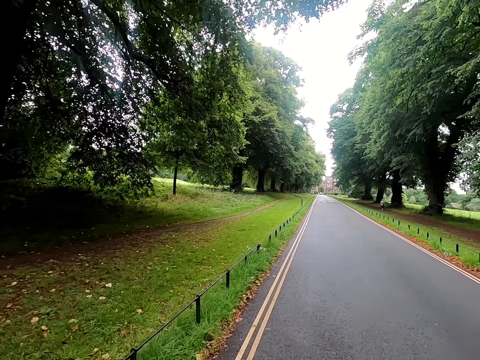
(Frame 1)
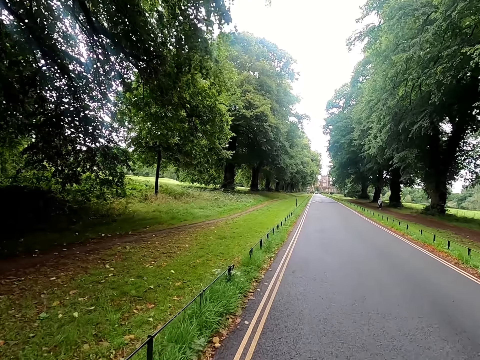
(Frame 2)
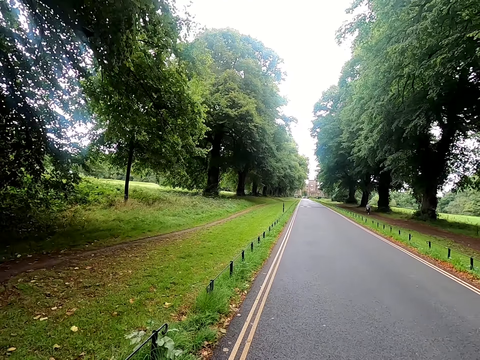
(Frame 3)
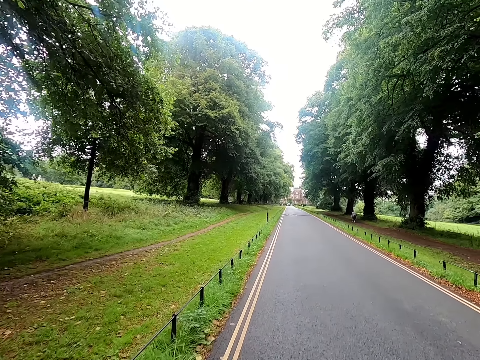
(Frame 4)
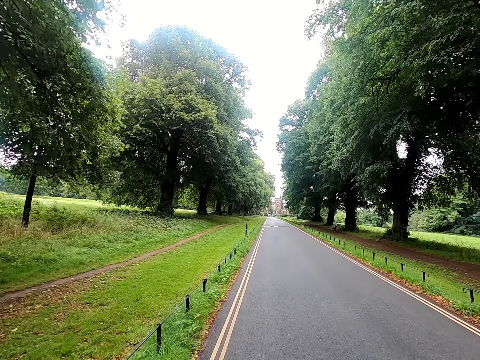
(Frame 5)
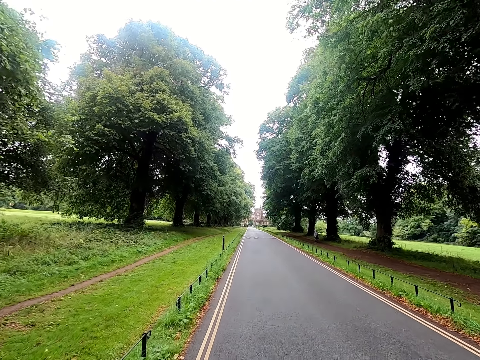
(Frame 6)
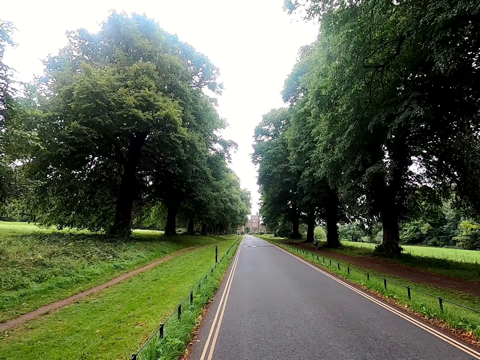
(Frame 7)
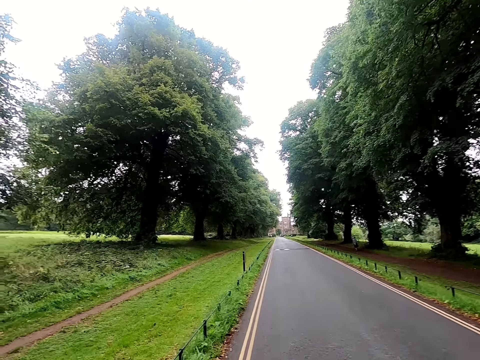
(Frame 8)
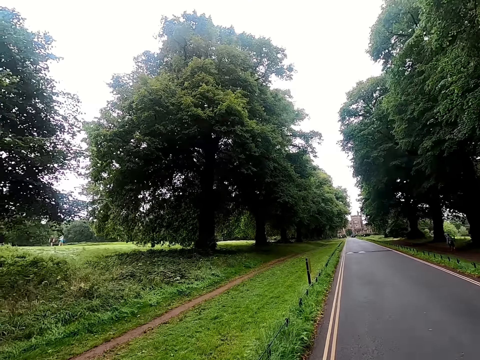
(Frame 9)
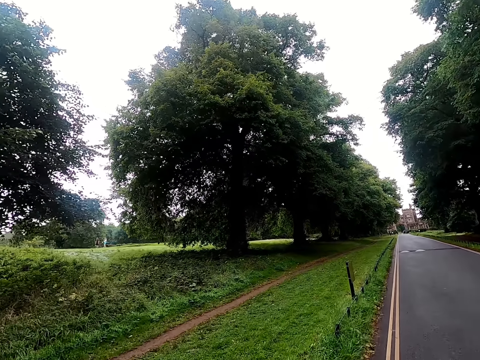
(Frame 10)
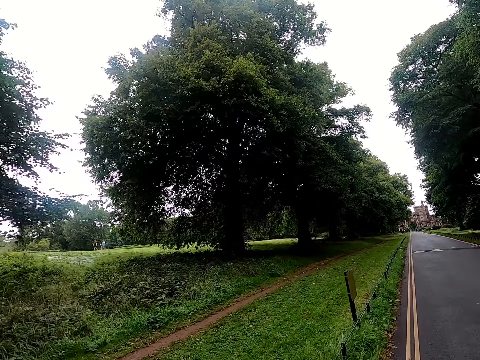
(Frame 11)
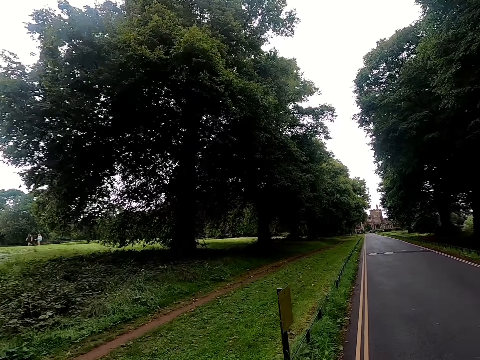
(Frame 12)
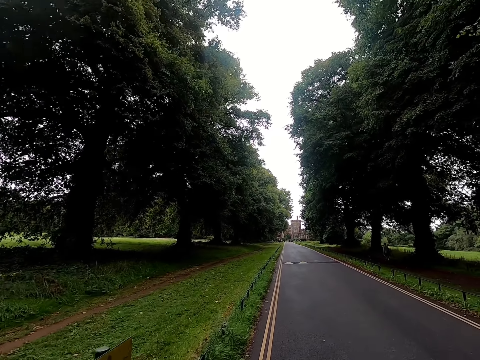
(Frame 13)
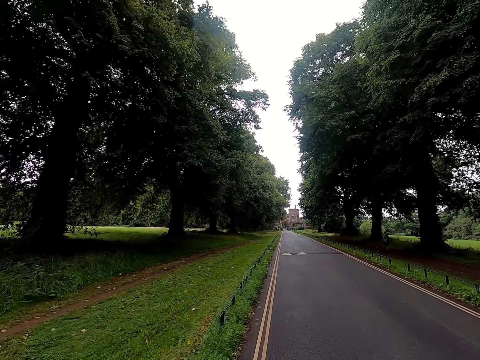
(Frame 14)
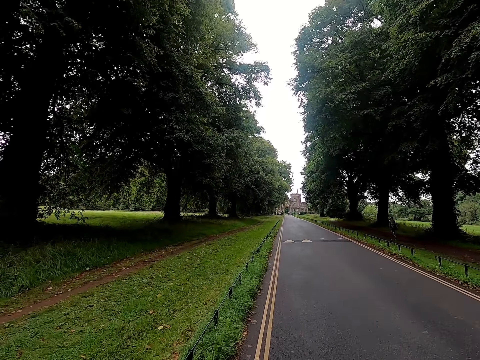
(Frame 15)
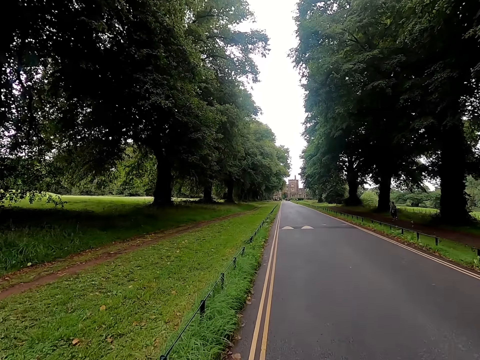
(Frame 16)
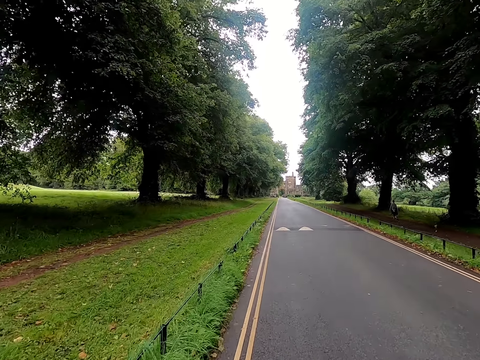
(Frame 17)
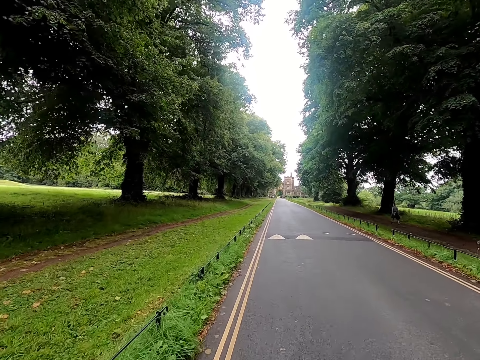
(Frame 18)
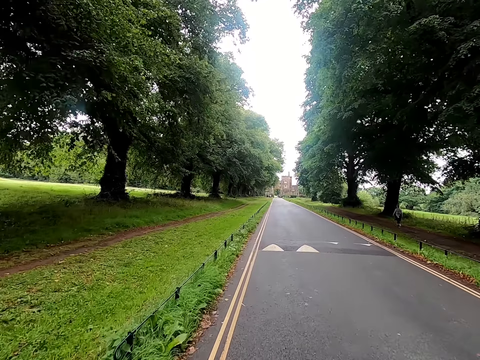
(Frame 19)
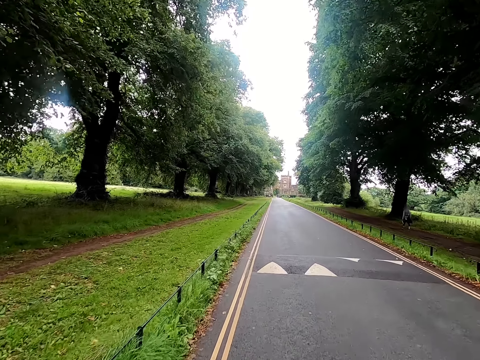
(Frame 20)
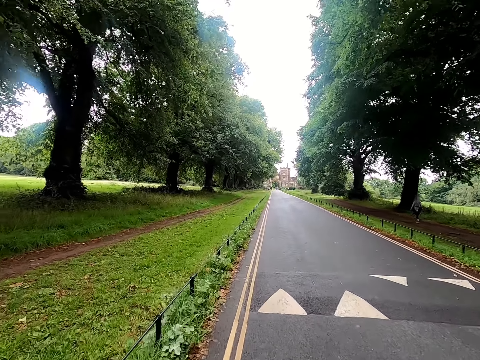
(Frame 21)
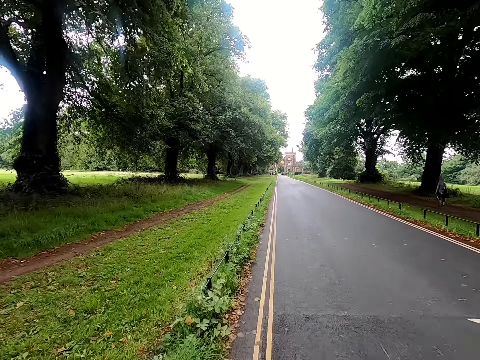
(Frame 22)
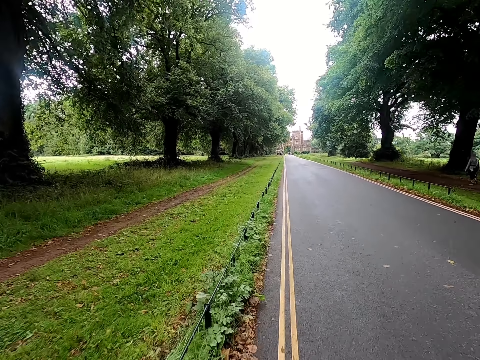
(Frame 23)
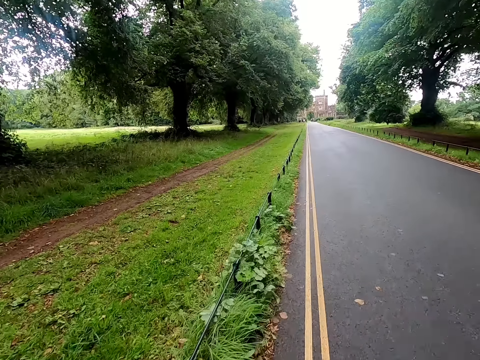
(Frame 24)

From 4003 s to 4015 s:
The camera wearer converses with the woman.

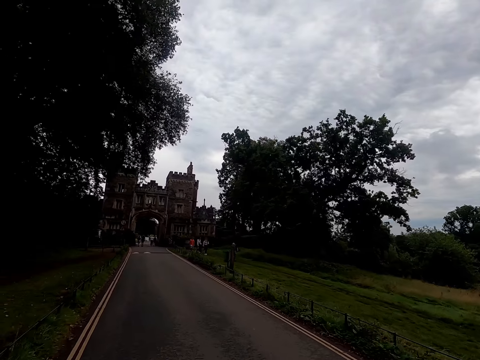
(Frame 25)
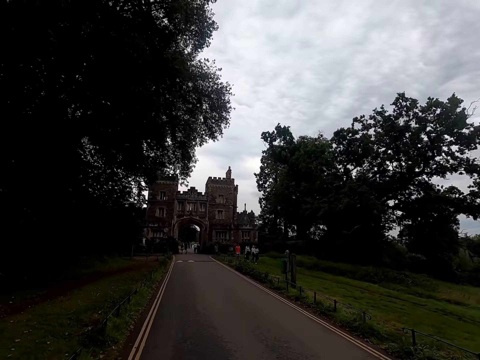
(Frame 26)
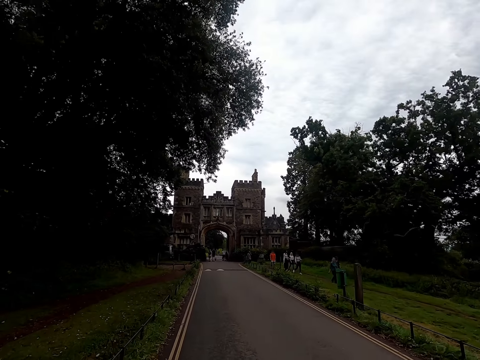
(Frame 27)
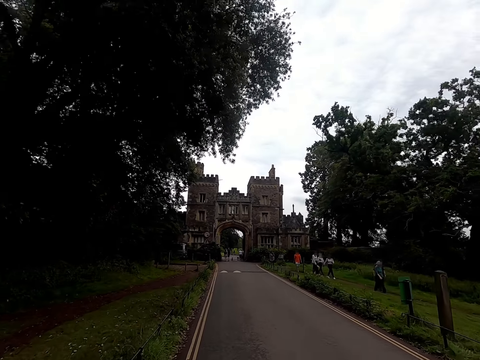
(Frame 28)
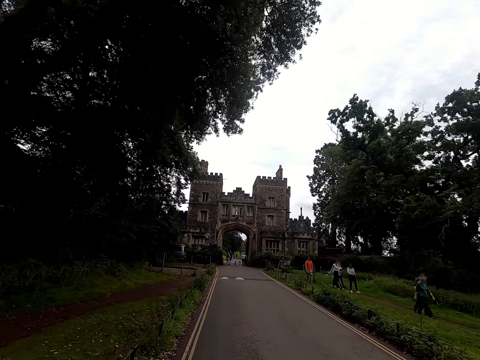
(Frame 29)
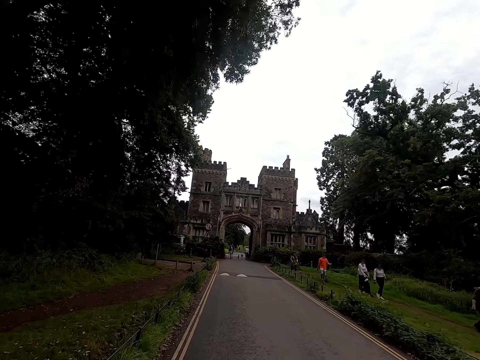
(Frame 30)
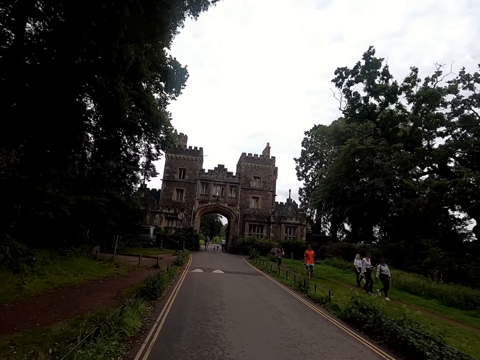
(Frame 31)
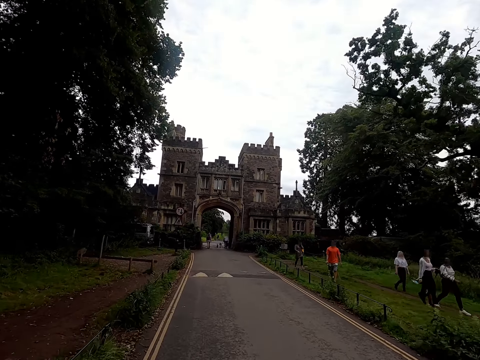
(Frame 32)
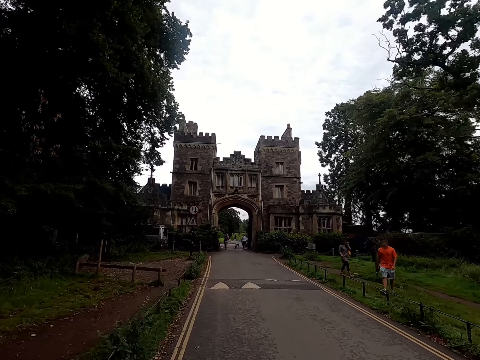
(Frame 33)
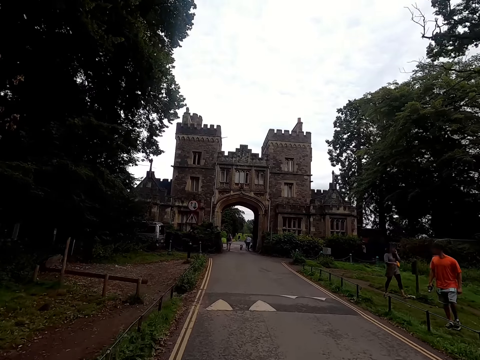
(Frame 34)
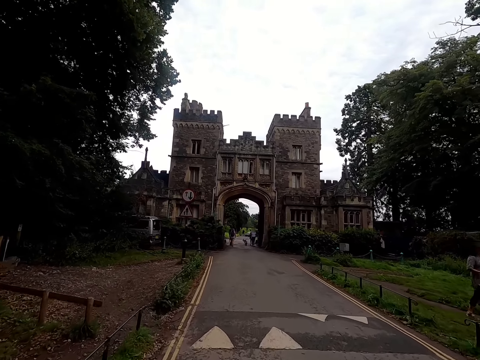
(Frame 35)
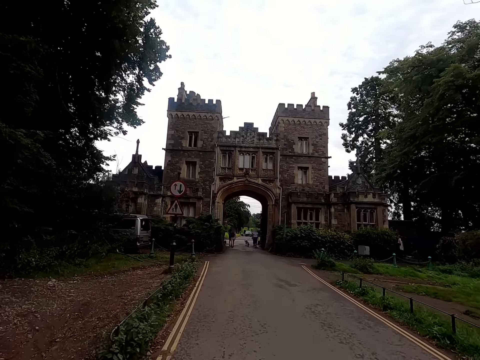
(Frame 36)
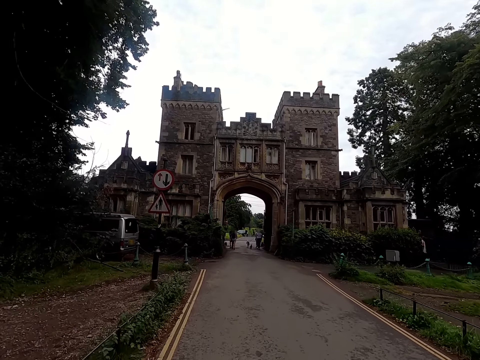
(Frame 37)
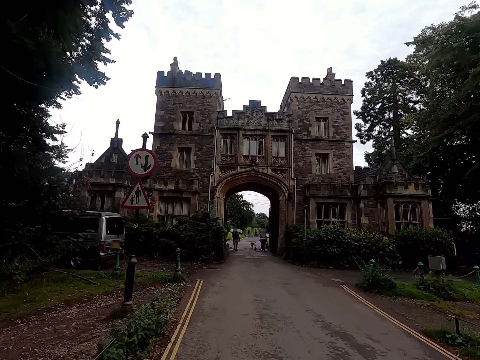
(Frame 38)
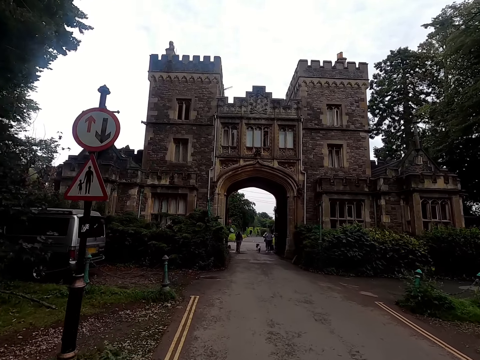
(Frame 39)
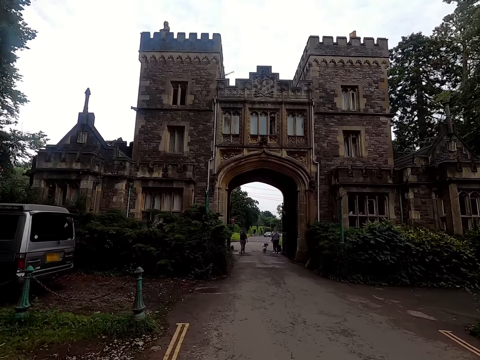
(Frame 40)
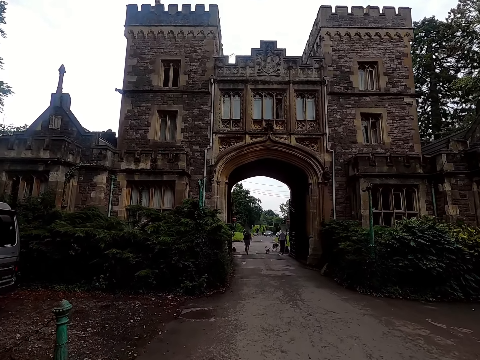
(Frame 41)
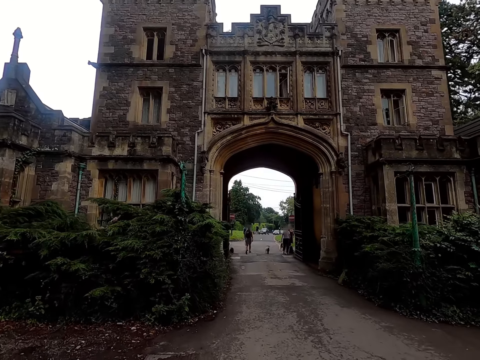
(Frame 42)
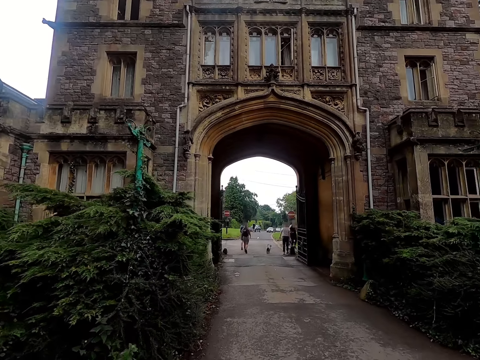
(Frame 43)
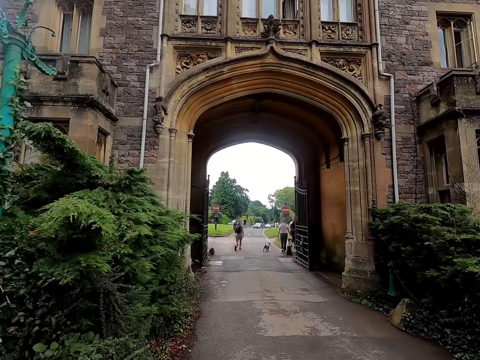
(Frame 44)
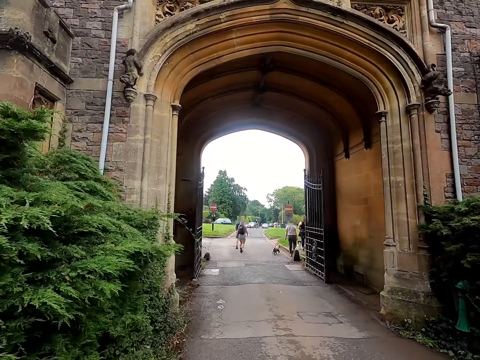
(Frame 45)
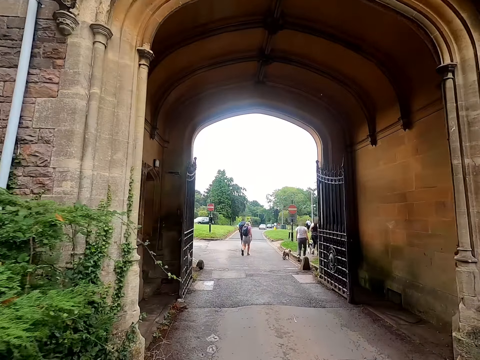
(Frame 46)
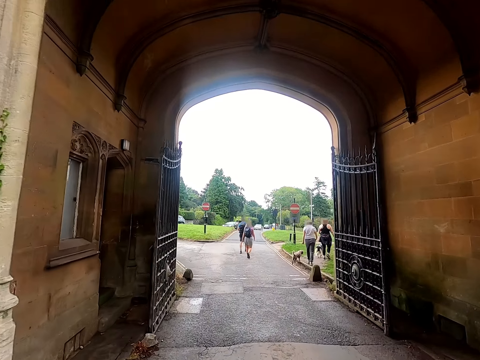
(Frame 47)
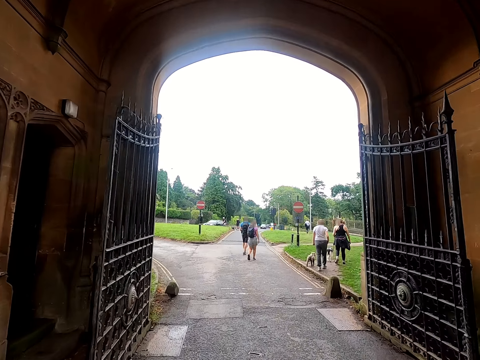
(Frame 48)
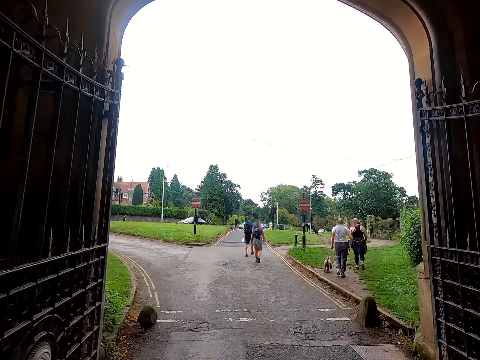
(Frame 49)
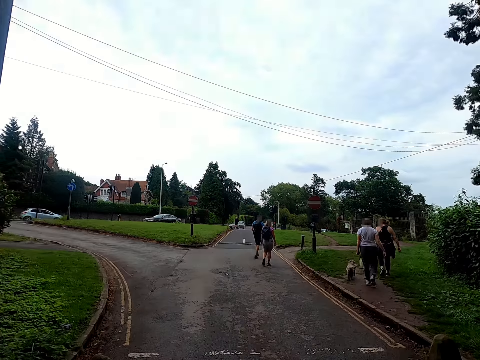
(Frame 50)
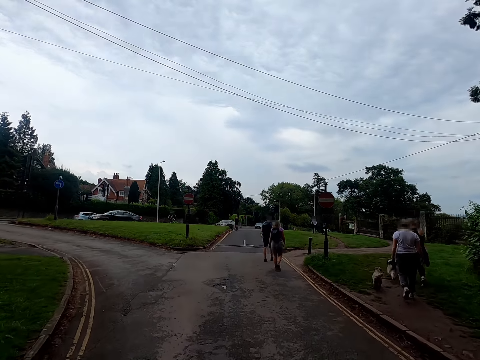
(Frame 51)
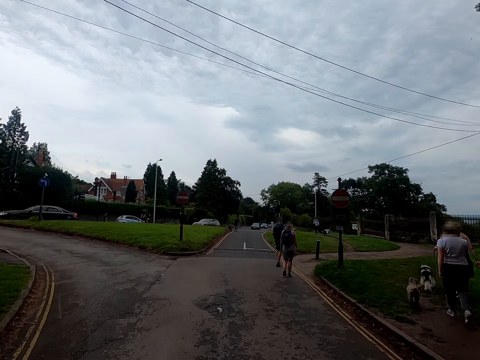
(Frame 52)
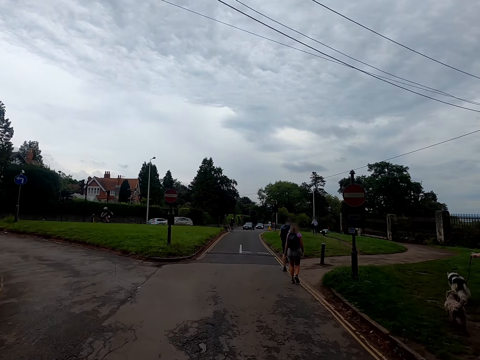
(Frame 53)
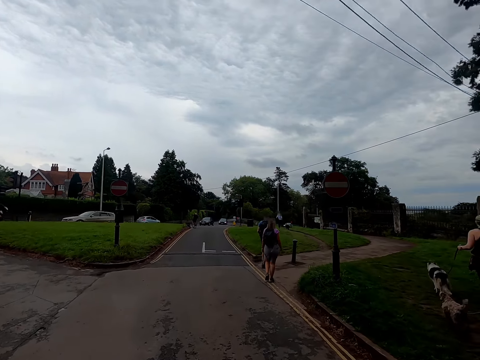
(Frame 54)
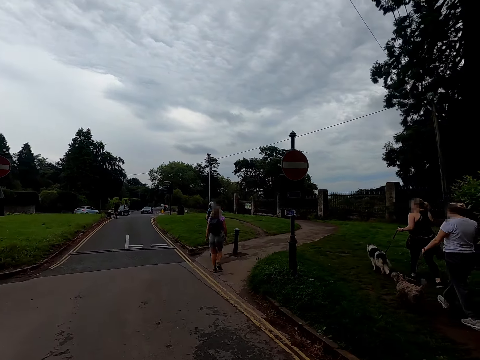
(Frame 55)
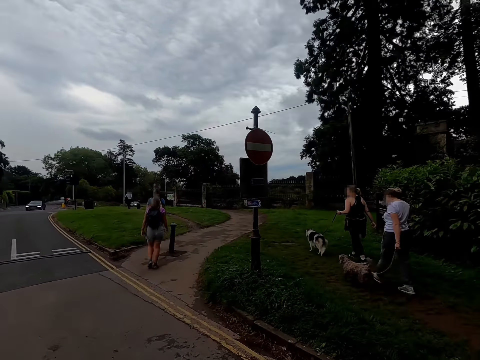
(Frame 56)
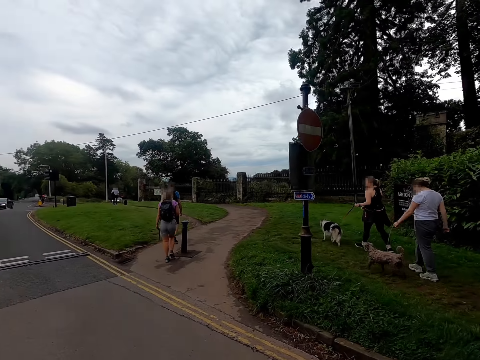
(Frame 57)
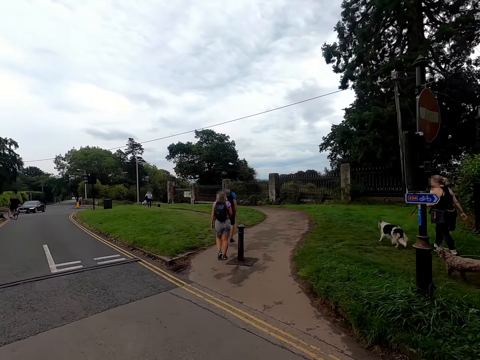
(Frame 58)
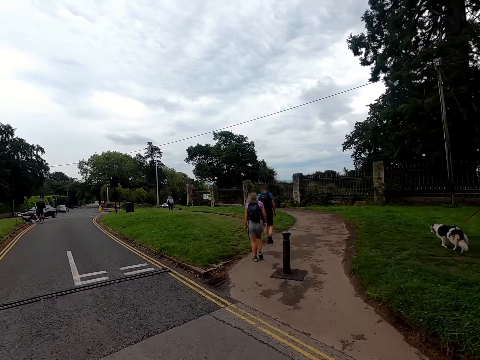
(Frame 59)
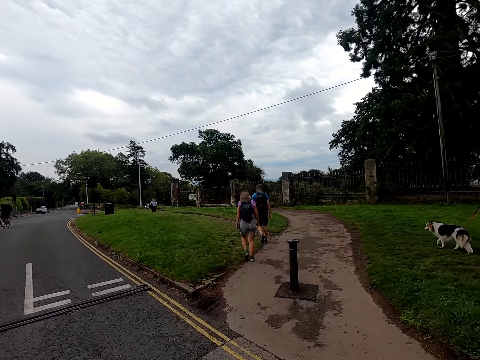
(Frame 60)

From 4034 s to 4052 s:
The camera wearer rides past a group of people. They converse with the woman.
